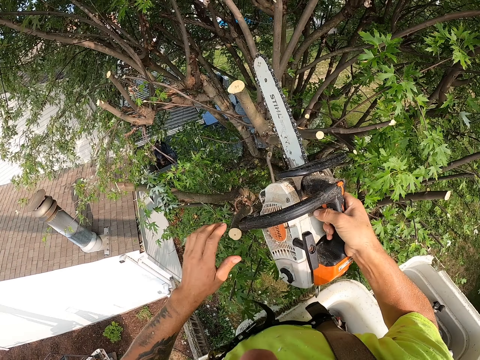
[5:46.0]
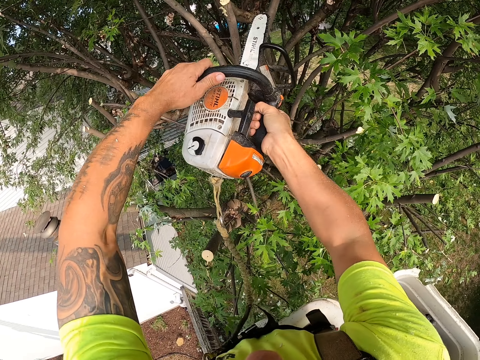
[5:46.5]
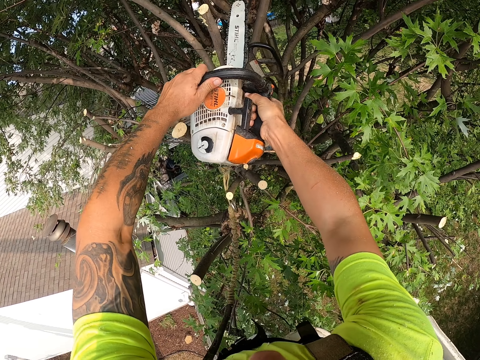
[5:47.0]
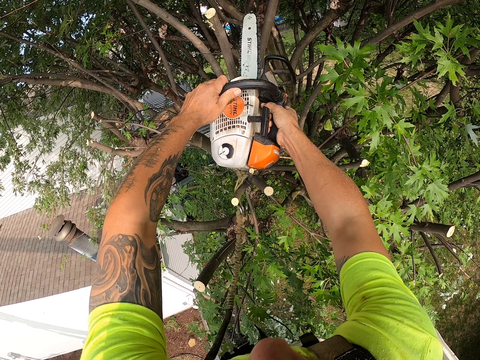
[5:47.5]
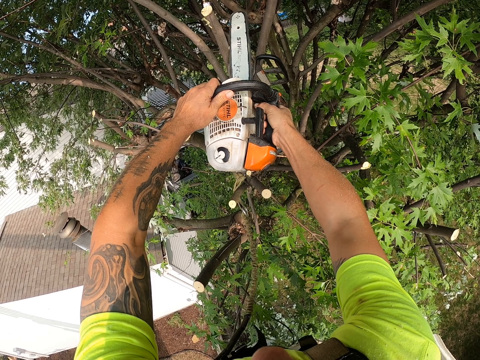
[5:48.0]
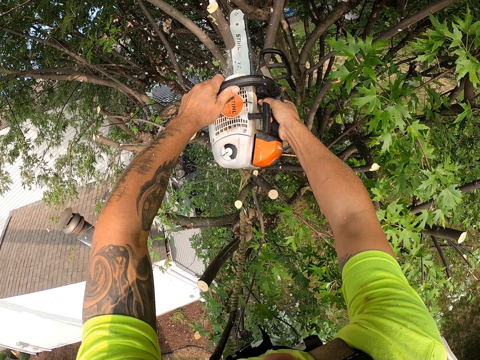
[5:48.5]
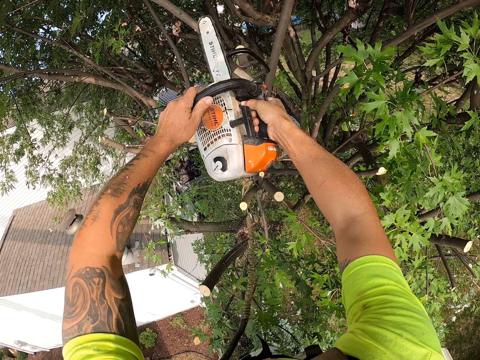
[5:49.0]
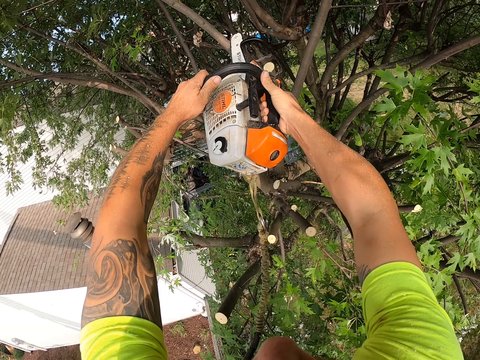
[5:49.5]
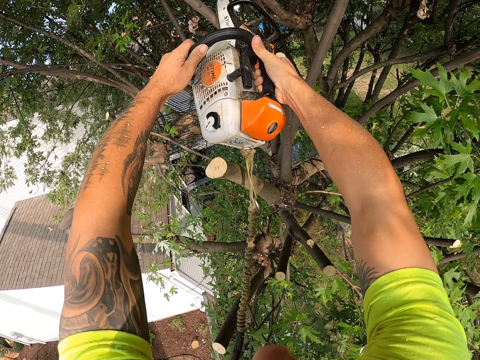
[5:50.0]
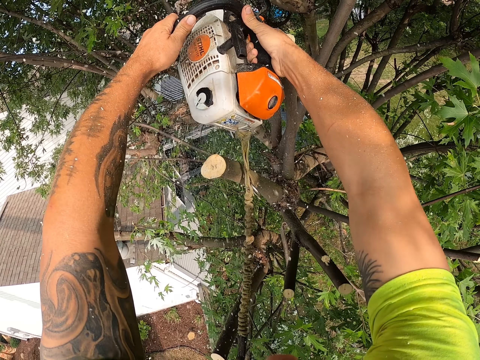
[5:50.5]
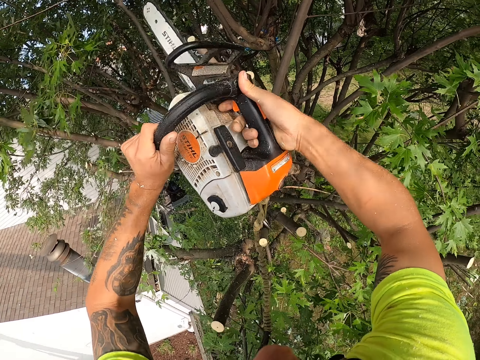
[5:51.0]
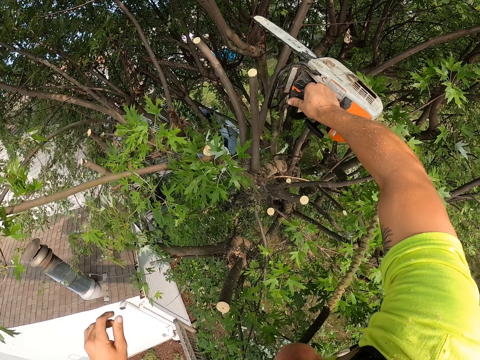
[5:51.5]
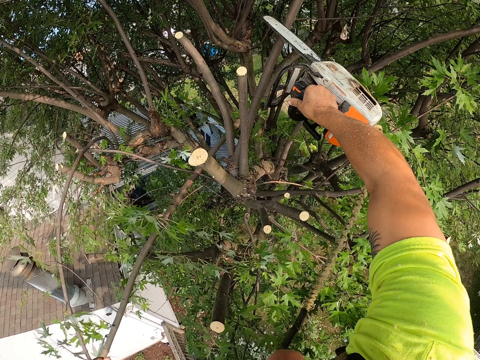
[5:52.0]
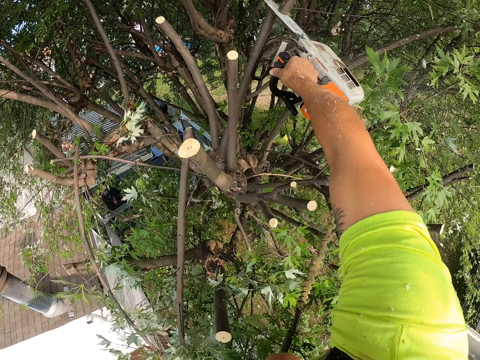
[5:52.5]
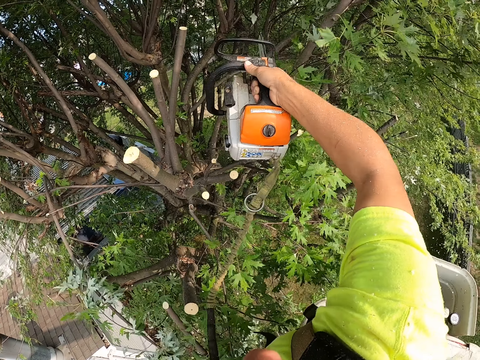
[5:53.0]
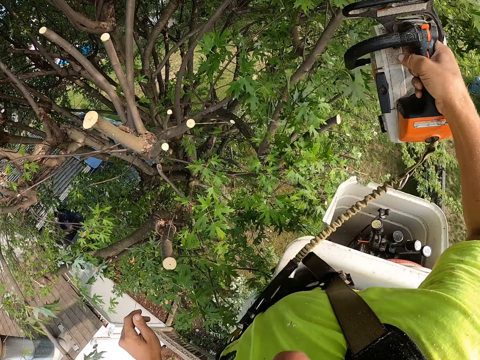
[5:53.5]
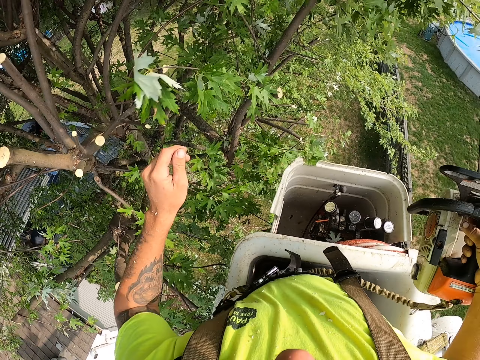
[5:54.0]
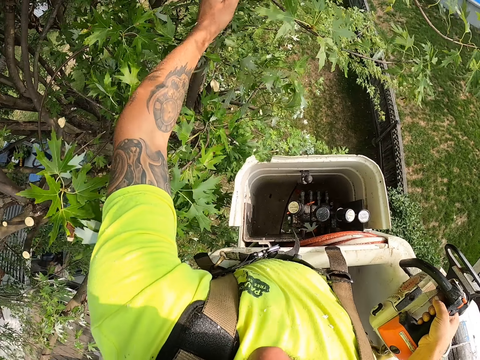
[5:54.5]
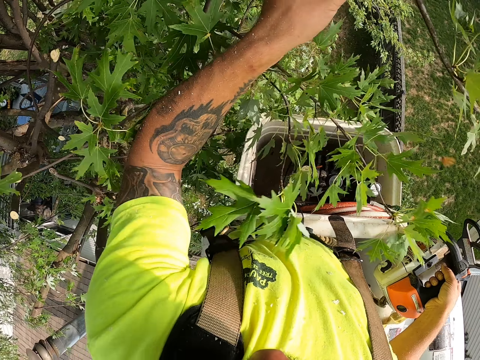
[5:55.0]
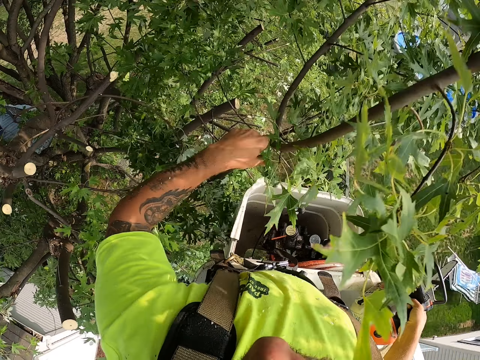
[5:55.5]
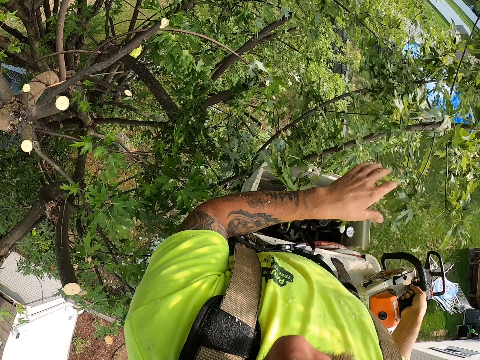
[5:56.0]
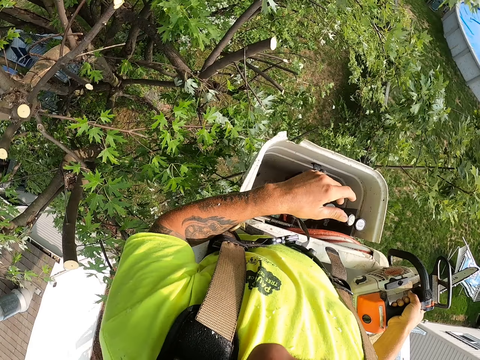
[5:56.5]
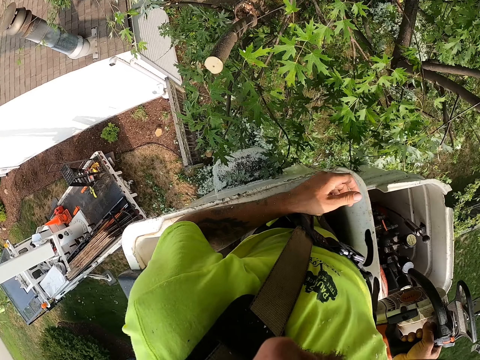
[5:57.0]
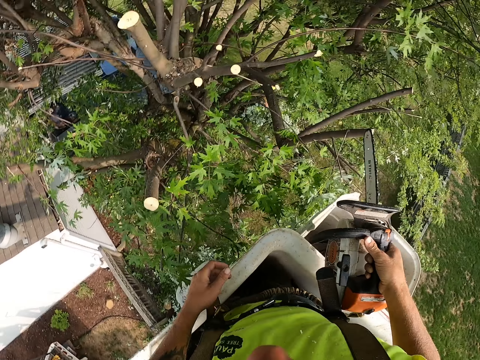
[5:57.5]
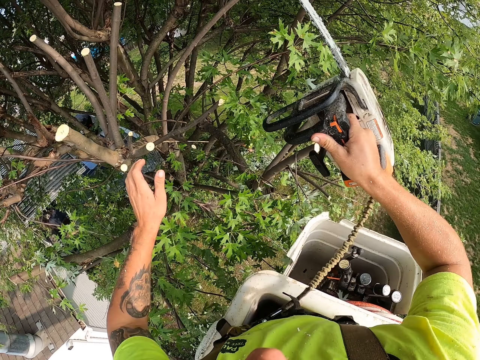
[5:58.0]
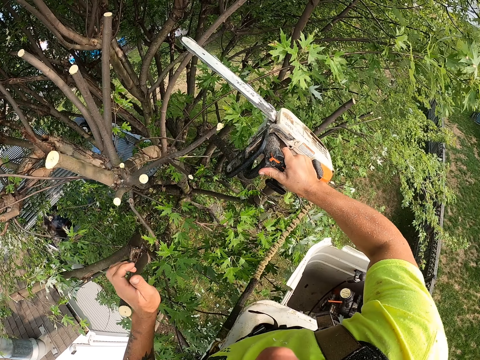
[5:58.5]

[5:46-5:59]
The camera wearer cuts a tree branch with the chain saw in both hands. He cuts a tree branch with the chain saw in his right hand. He throws a tree branch to the ground with his left hand.

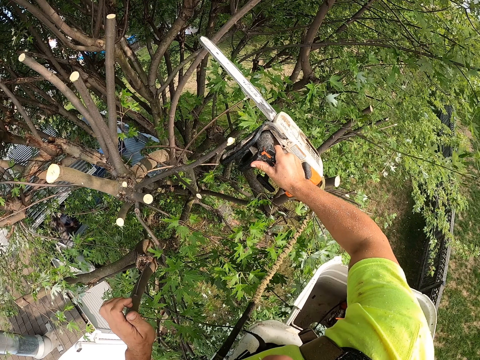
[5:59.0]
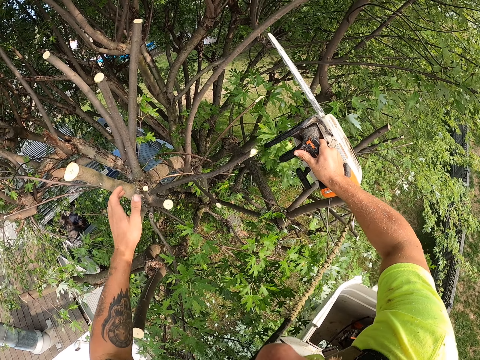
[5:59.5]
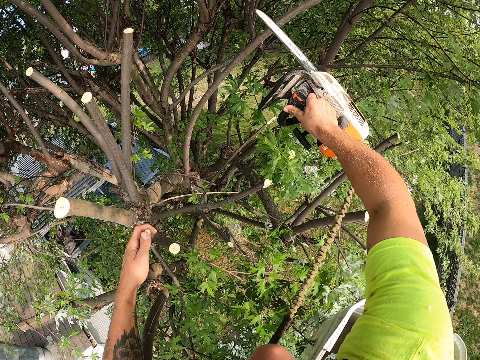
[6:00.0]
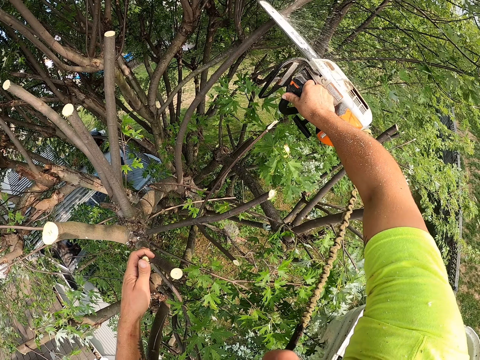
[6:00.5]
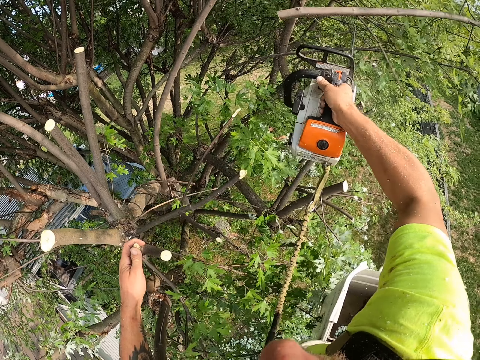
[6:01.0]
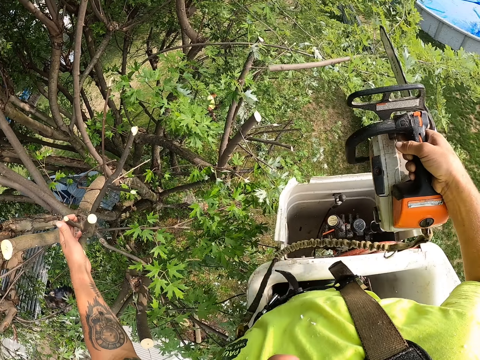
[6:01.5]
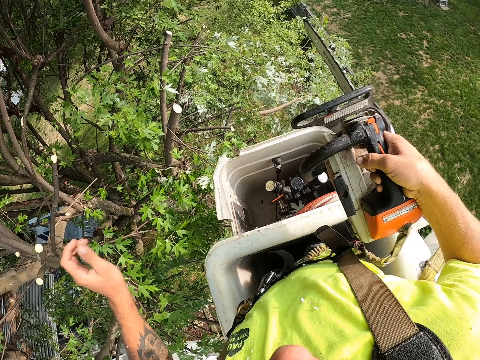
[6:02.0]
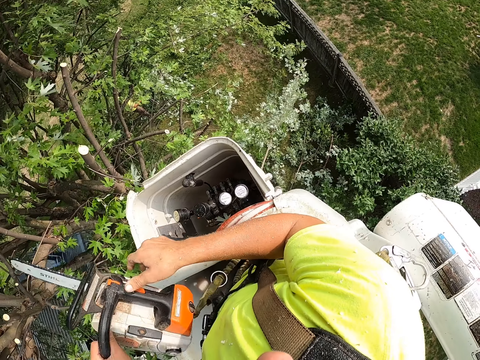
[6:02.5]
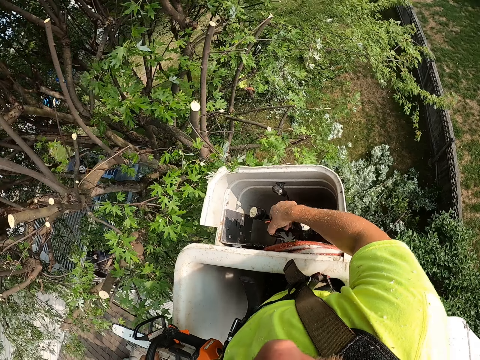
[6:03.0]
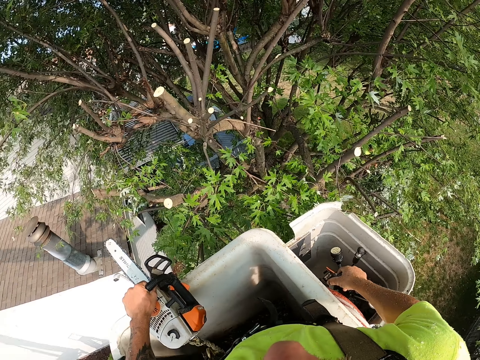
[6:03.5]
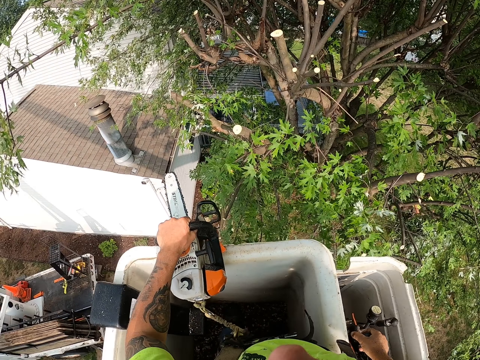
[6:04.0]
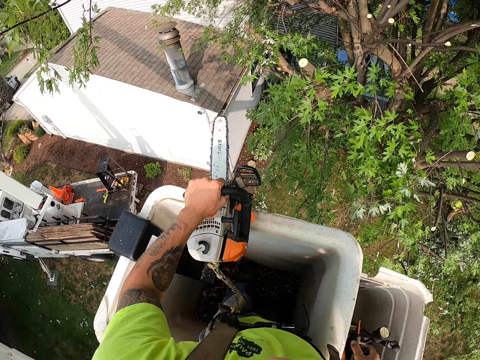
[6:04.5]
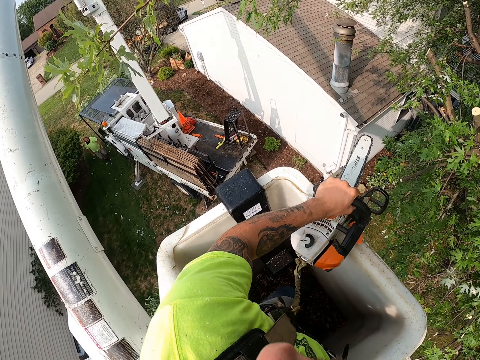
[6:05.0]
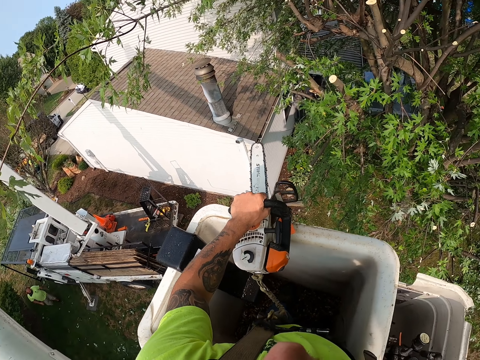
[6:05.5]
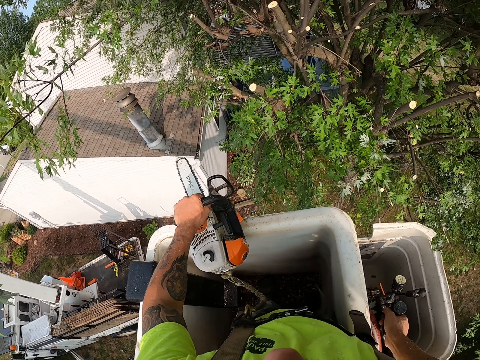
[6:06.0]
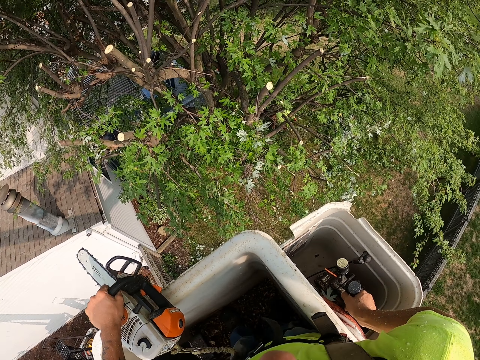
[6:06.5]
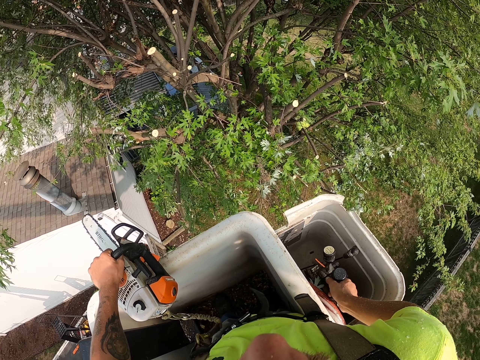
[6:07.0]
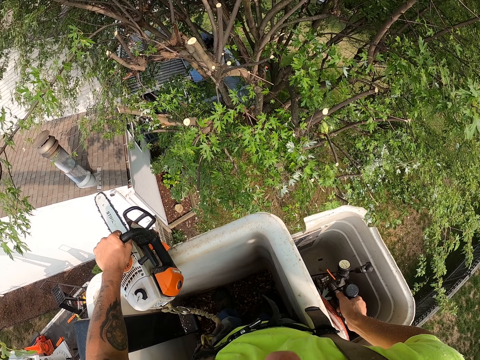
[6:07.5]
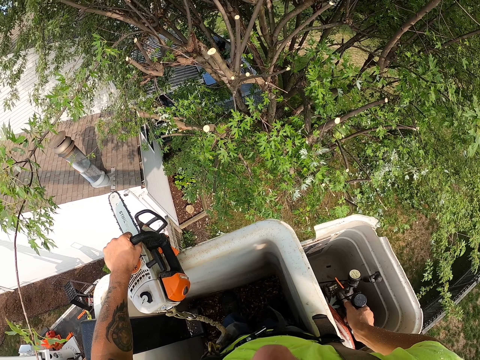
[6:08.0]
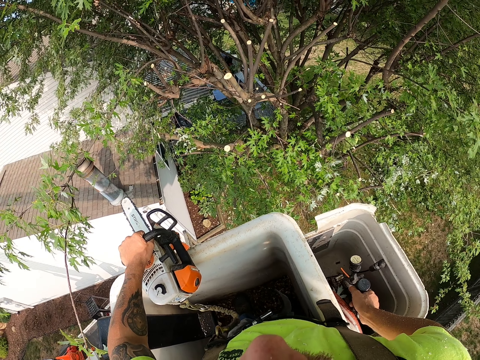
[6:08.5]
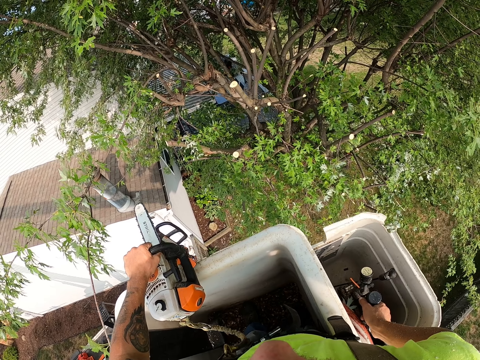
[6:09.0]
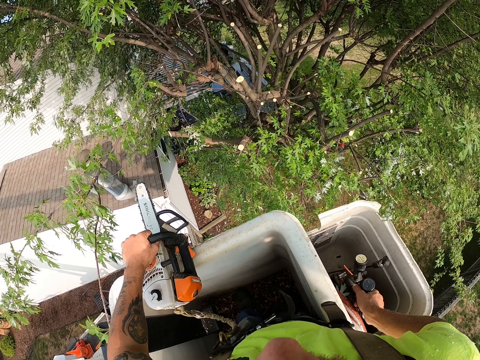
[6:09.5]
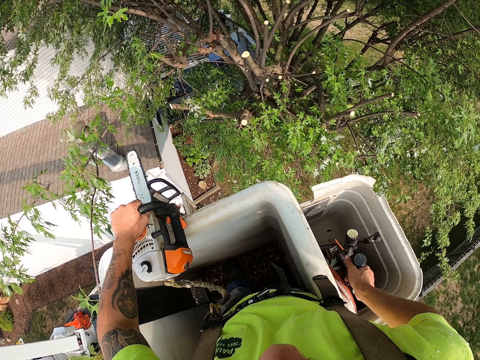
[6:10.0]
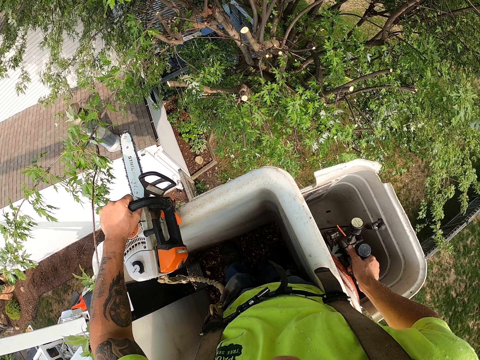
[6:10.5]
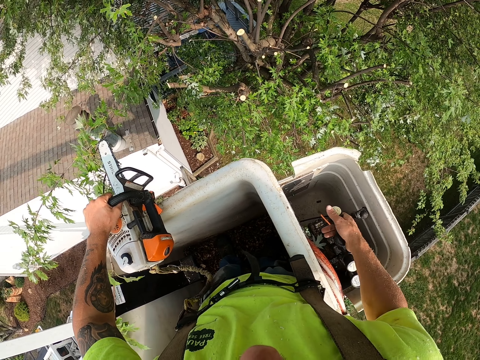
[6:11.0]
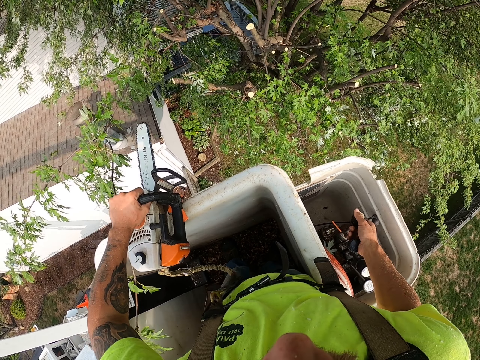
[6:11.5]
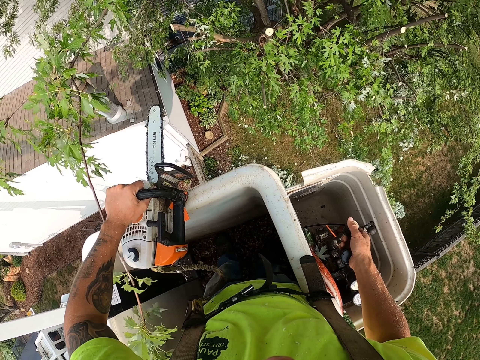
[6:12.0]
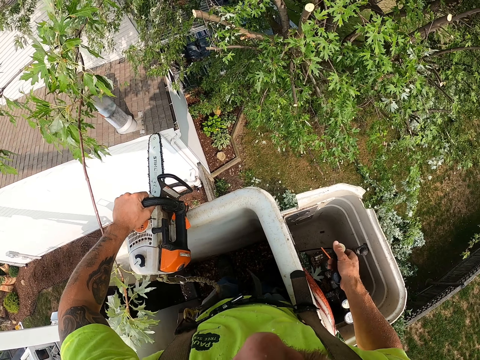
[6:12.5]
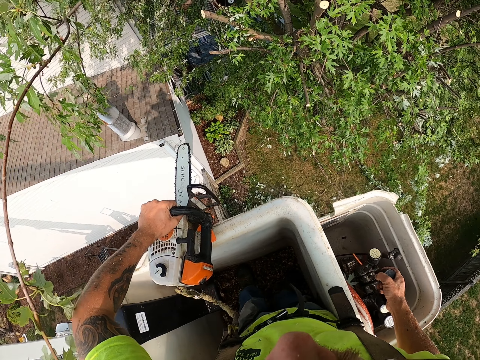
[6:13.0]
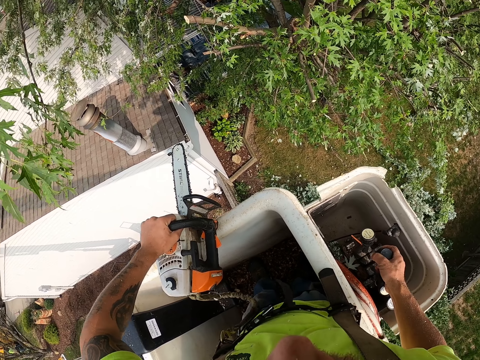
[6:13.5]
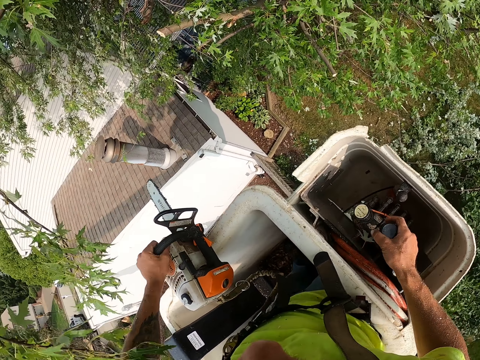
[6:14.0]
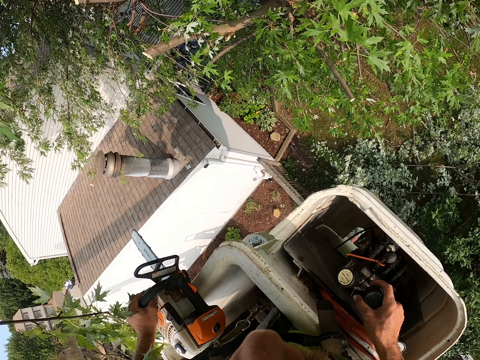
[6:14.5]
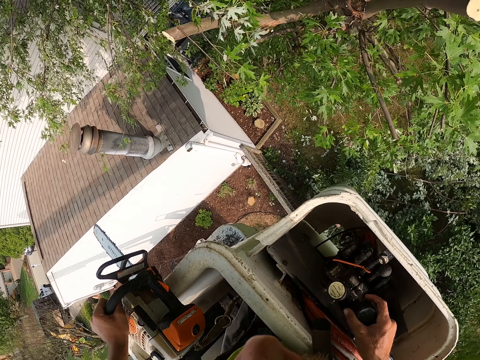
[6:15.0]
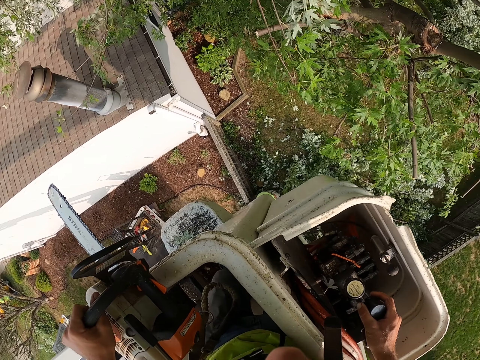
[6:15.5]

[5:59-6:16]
The camera wearer holds a tree branch with his left hand. He cuts the tree branch with the chain saw in his right hand. He passes the chain saw from his right hand to his left hand. He operates the boom lift with his right hand.
